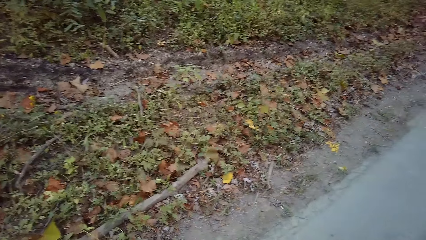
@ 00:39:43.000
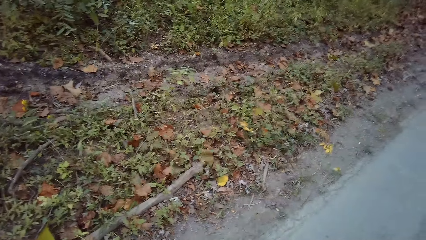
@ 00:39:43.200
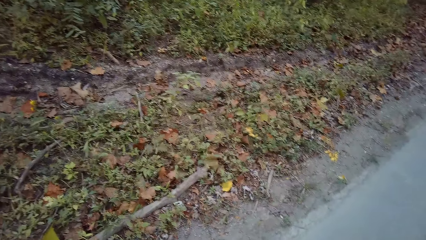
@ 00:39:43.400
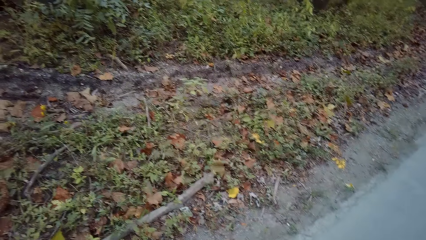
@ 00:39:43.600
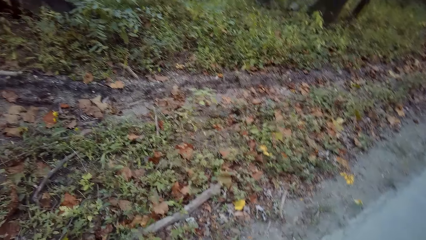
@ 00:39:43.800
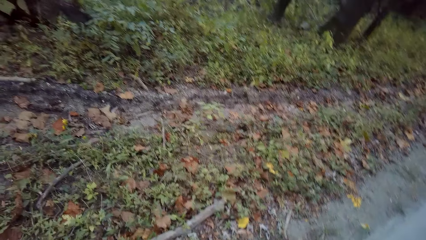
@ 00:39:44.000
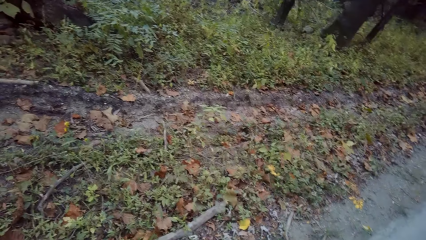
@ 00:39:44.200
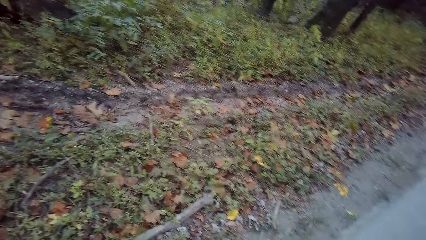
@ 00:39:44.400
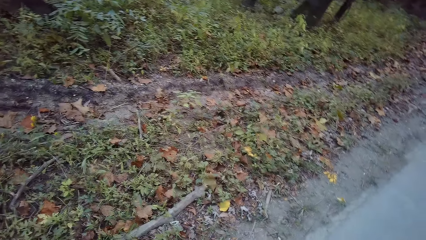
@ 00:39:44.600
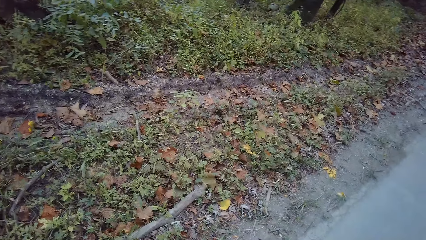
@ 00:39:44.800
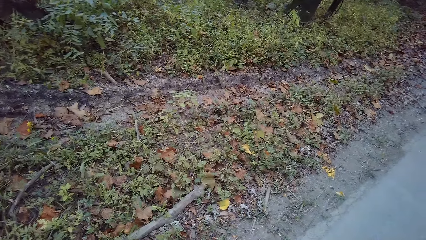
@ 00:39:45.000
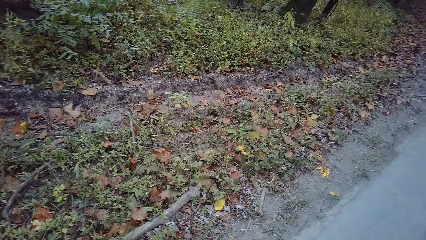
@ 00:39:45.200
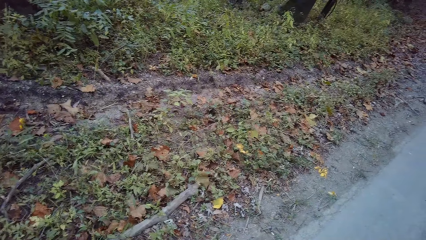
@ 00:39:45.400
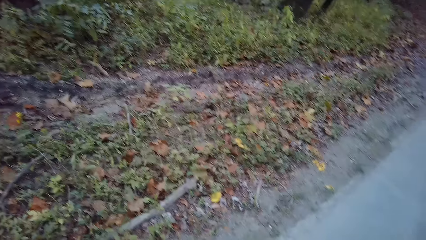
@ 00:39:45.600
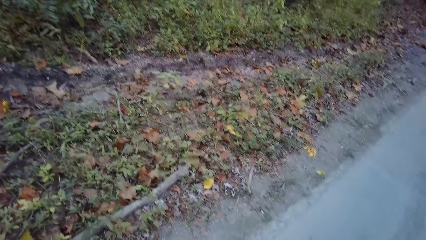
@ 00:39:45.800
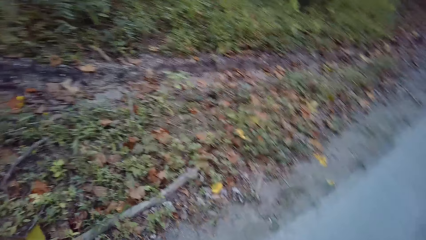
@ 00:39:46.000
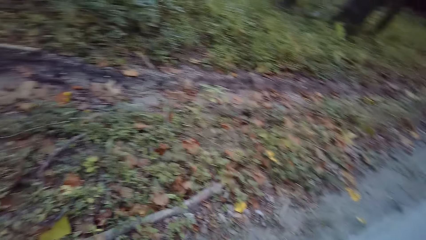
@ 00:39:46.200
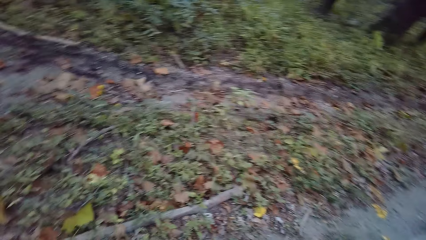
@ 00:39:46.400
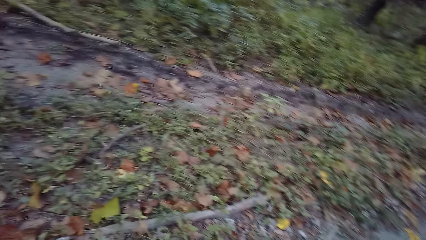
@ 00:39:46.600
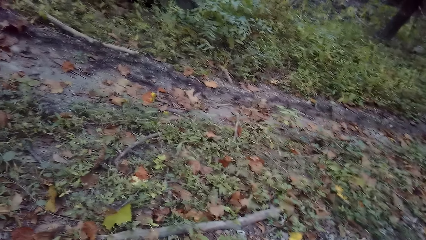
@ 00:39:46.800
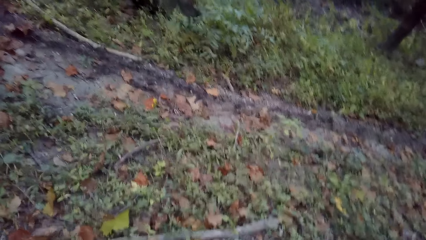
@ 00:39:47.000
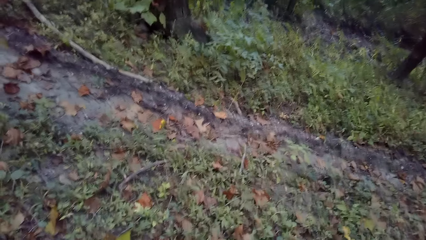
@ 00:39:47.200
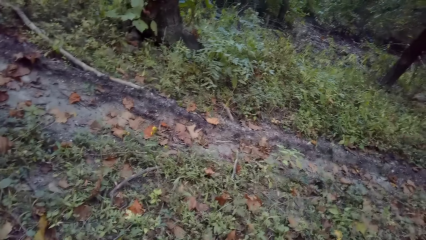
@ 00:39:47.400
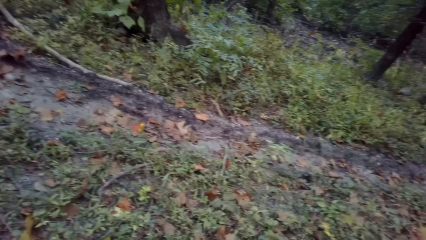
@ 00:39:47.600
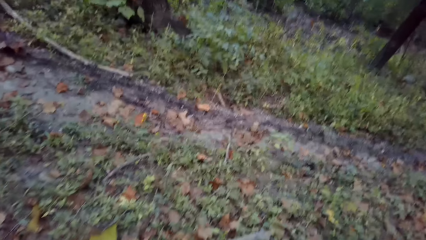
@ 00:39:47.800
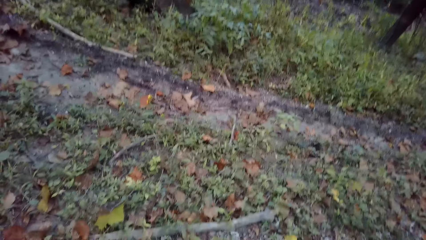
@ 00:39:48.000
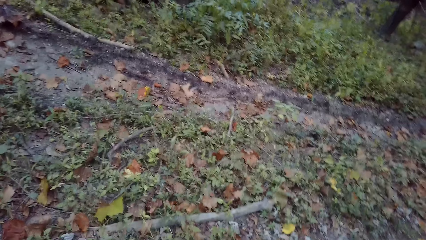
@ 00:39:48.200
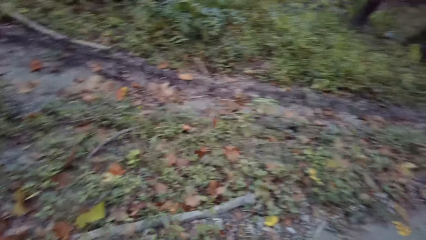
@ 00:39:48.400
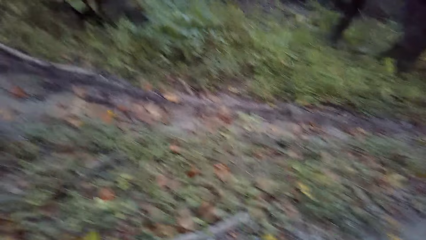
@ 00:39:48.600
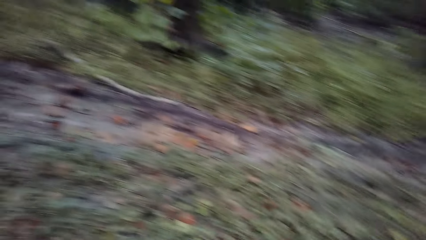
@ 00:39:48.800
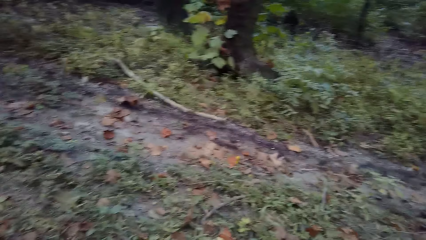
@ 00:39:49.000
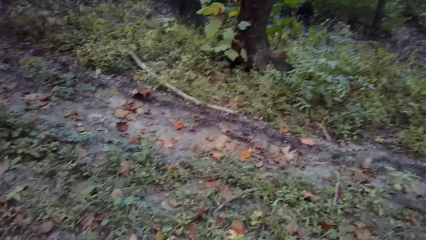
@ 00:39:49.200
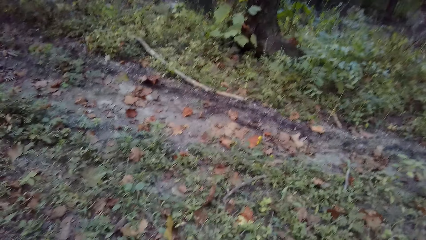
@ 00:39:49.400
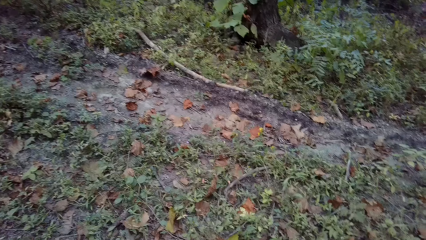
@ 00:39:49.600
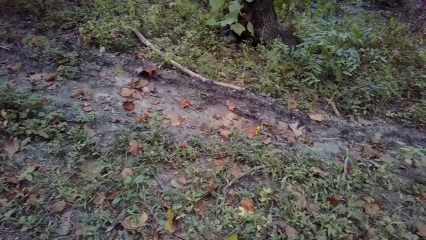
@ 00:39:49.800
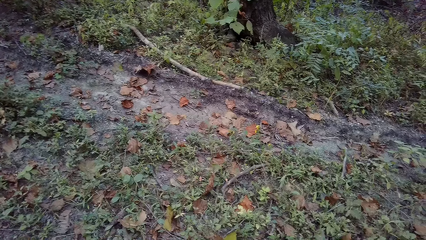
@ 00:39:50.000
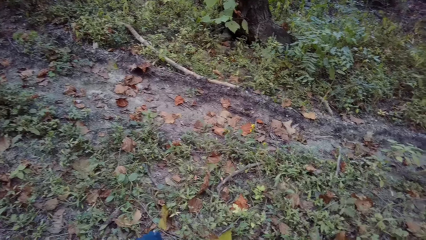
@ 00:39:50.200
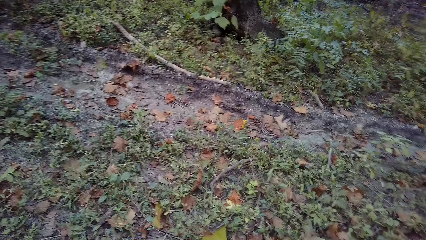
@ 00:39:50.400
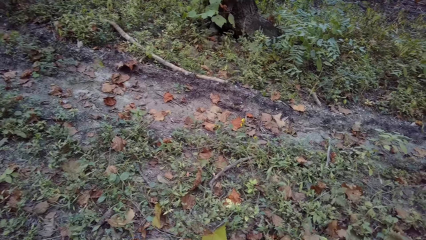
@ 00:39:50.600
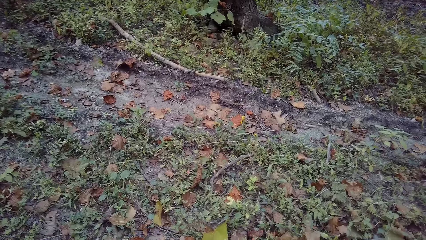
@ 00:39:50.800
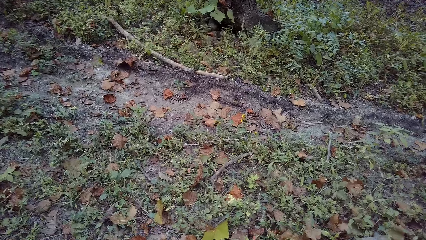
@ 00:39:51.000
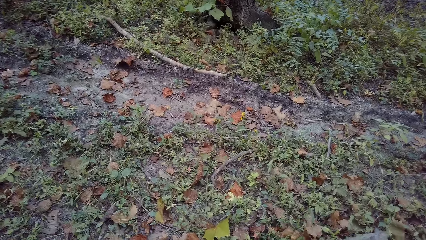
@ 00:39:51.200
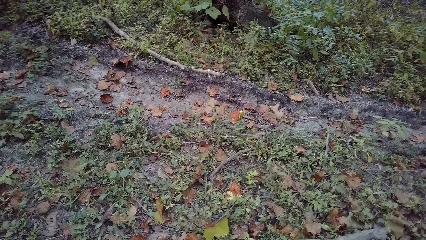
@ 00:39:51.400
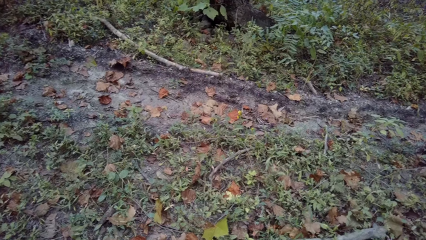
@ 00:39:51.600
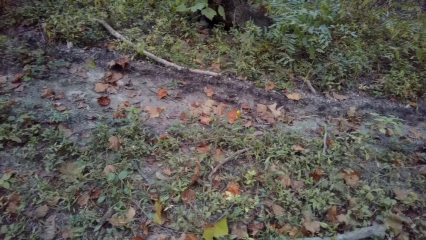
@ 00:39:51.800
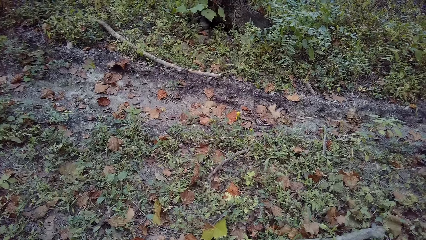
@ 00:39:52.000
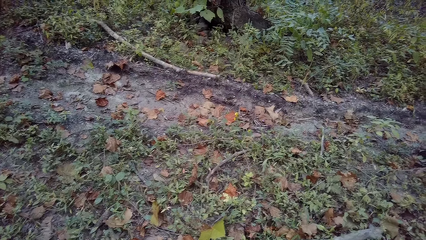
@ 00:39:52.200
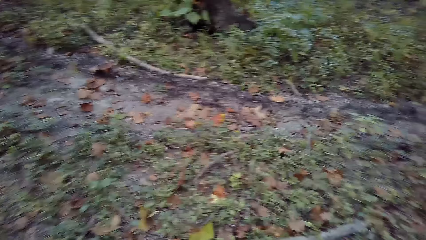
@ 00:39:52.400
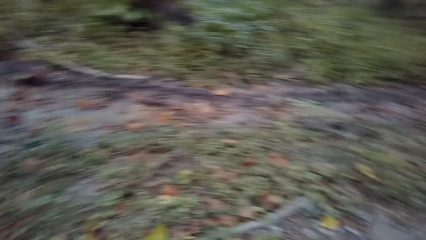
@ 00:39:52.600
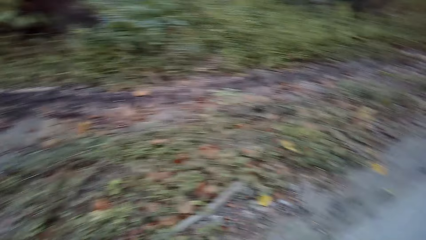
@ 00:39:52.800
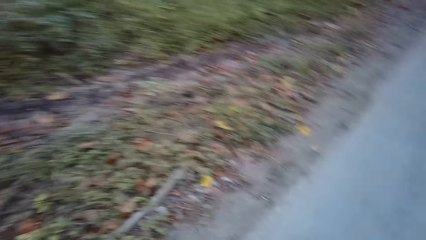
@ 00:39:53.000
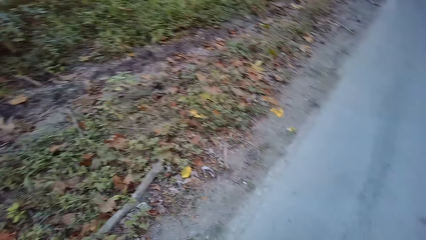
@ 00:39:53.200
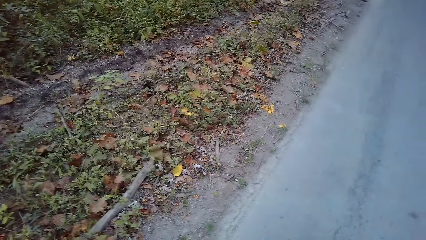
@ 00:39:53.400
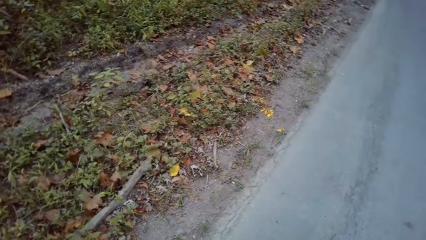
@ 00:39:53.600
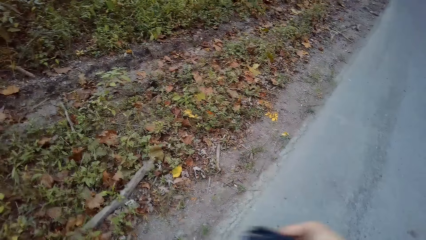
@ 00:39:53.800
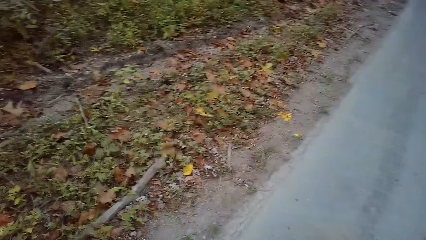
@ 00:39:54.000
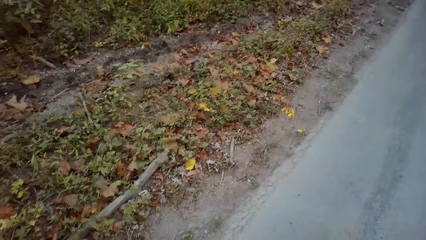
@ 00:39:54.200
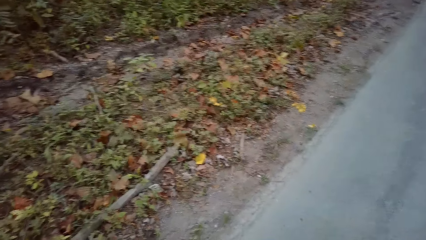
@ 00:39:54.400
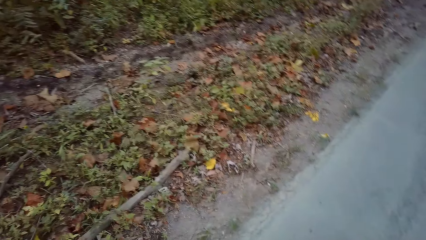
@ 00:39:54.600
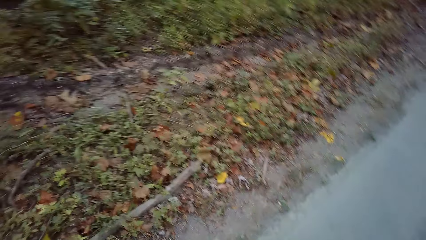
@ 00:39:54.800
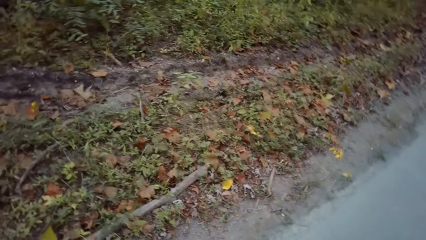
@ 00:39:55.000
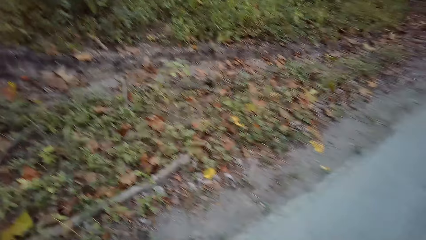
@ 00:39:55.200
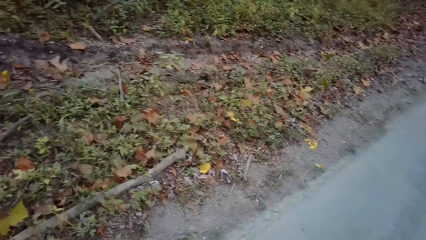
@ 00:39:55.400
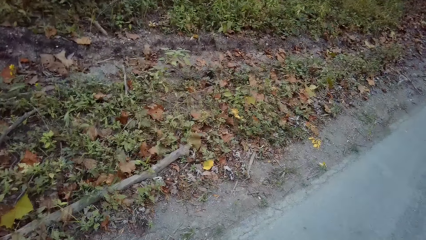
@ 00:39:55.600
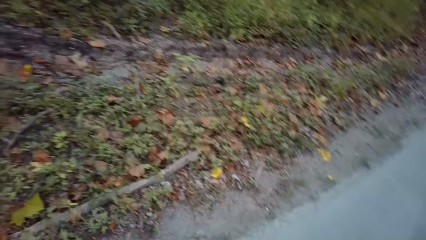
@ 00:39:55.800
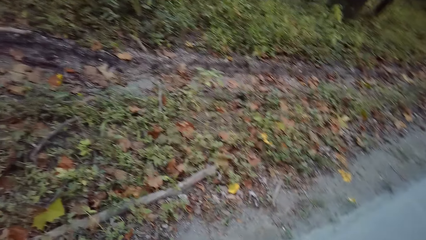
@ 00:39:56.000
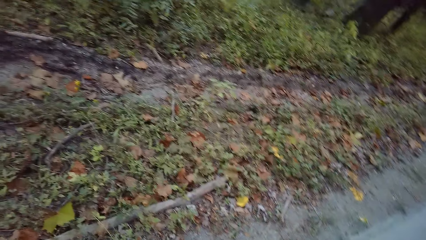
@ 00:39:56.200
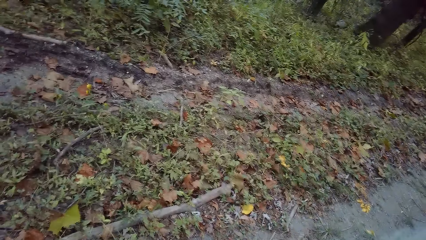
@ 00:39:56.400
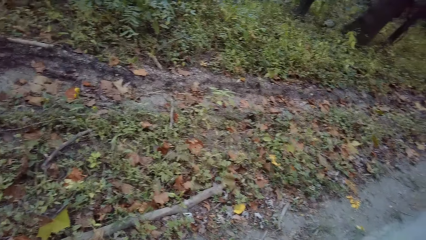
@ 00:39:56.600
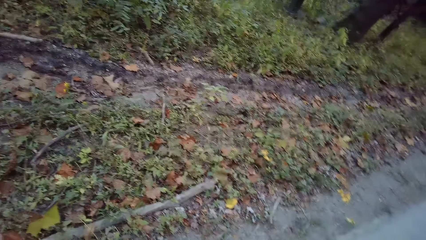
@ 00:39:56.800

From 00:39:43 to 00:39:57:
The camera wearer moves a hand.

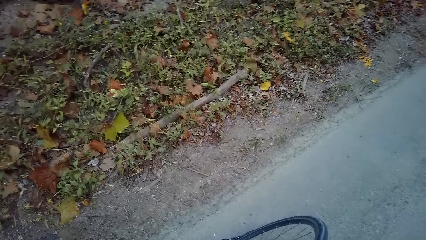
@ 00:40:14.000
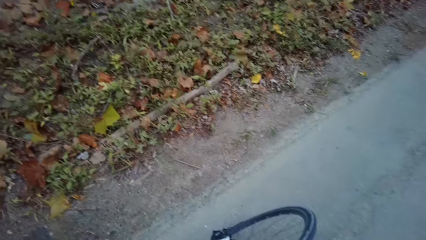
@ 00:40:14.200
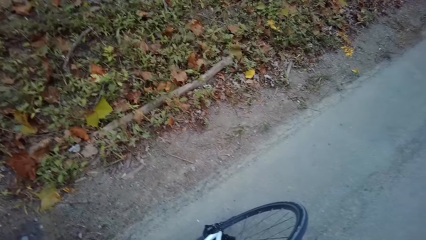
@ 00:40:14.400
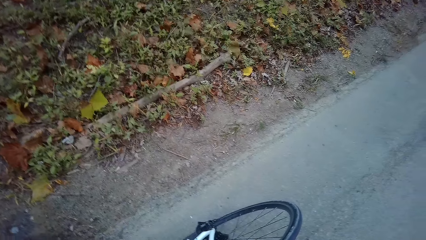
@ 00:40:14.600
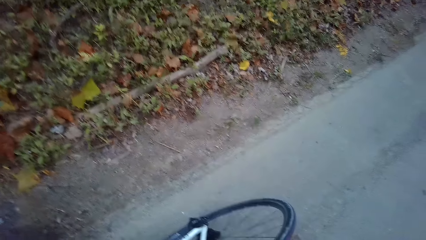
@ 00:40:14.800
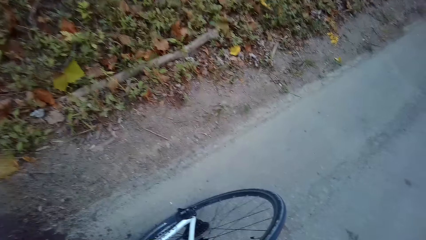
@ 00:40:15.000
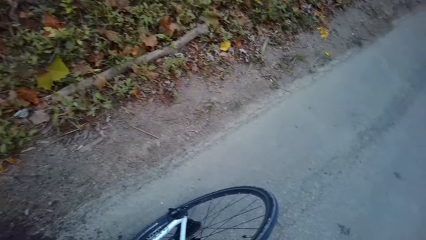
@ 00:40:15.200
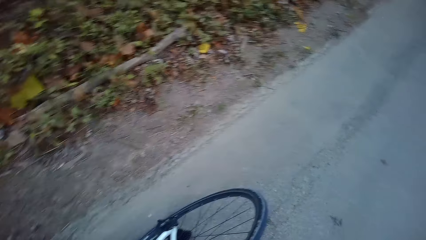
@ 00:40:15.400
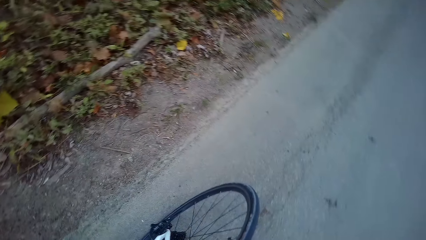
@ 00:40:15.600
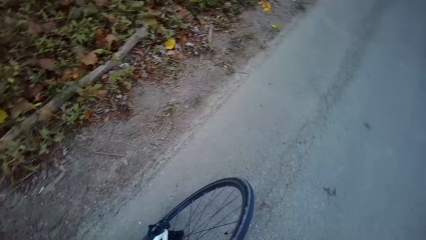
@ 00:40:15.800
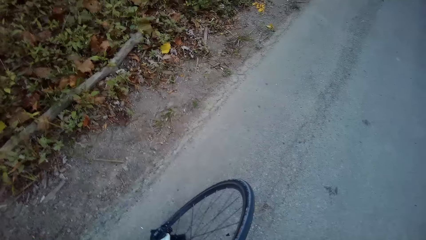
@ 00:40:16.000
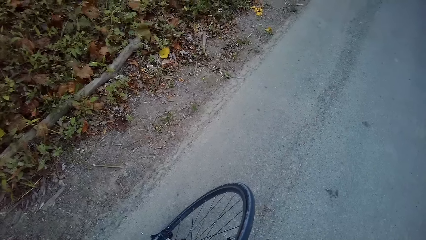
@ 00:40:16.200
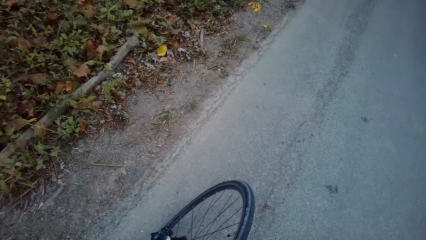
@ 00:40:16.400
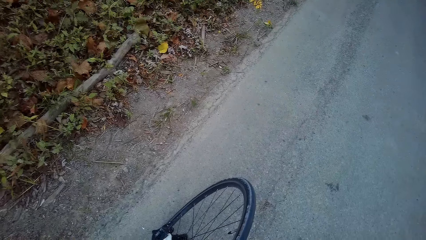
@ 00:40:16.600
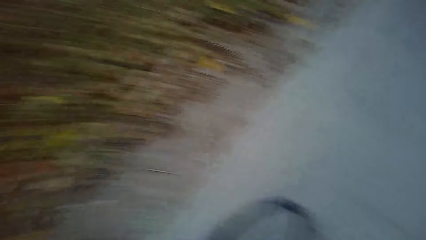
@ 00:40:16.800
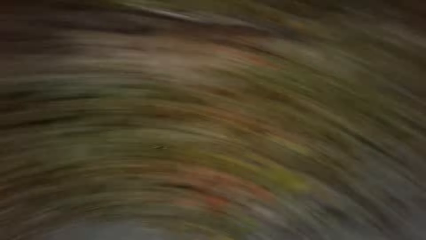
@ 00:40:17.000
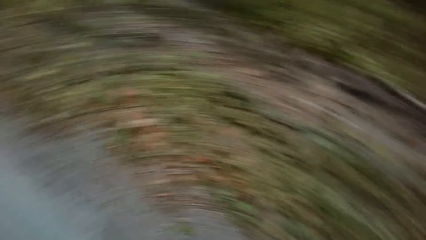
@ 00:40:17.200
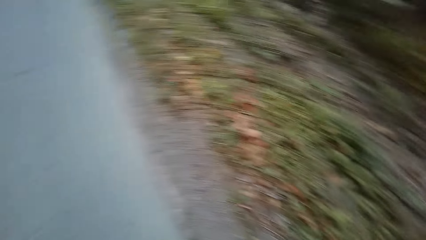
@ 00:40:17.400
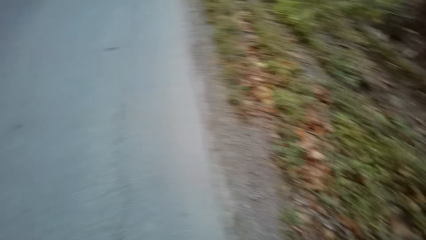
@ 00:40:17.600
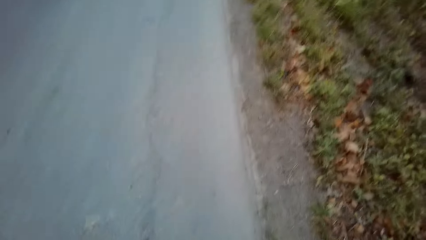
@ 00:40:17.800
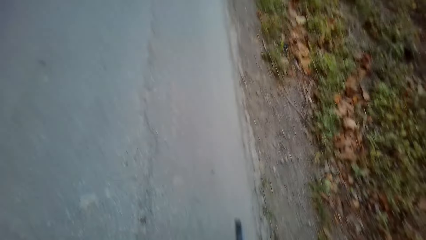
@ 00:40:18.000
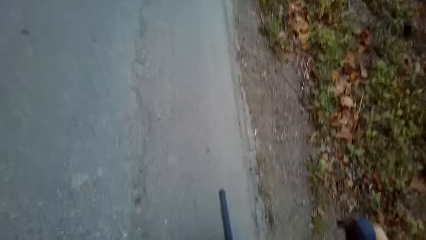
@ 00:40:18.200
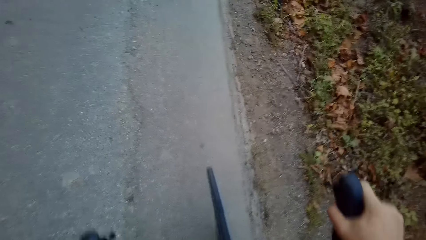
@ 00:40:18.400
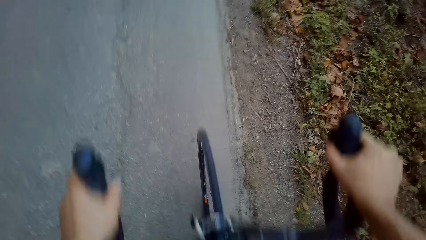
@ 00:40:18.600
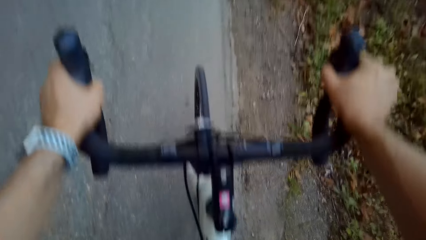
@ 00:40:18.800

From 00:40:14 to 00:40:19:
The camera wearer looks around.
